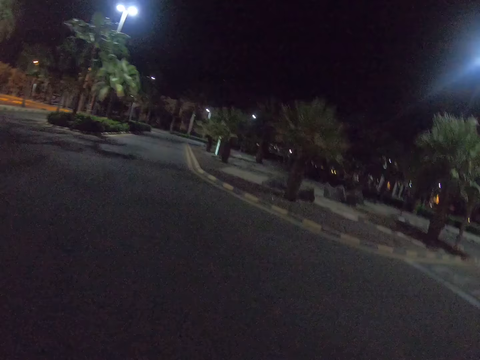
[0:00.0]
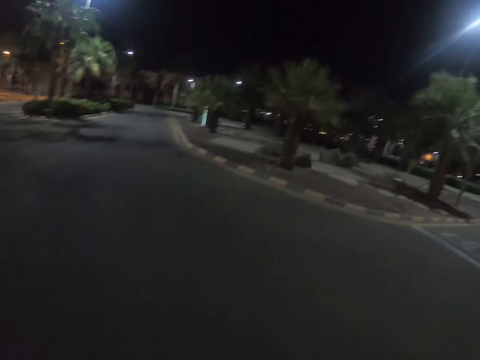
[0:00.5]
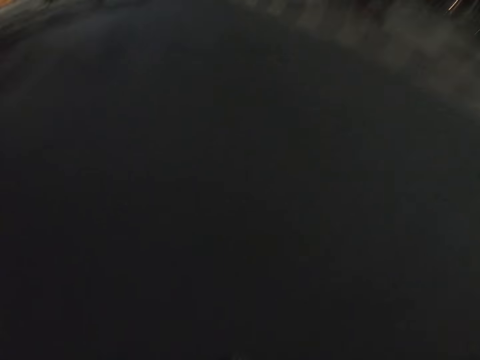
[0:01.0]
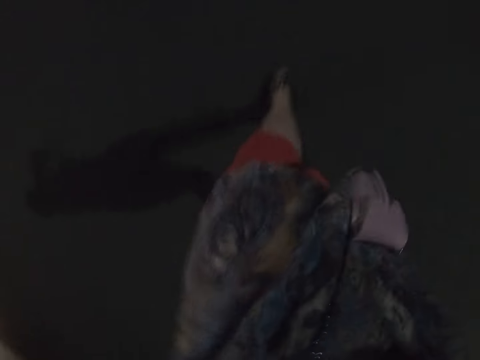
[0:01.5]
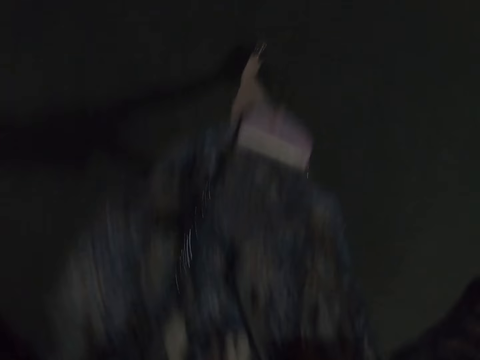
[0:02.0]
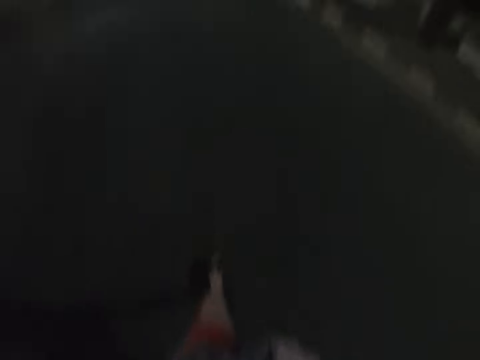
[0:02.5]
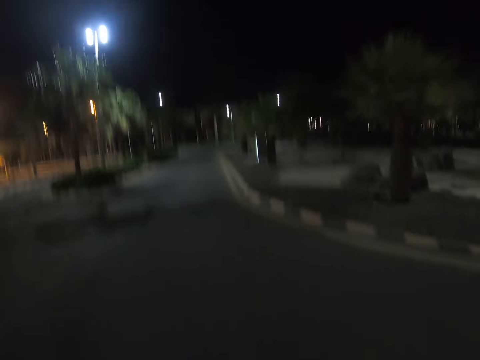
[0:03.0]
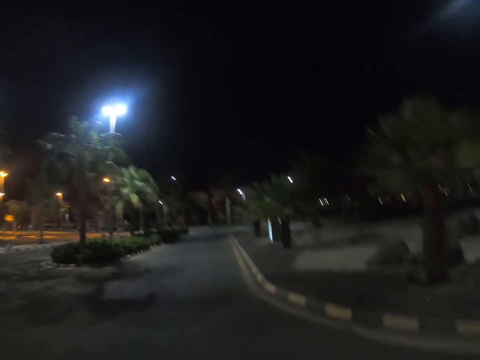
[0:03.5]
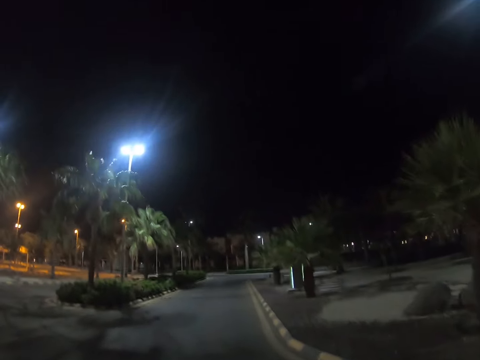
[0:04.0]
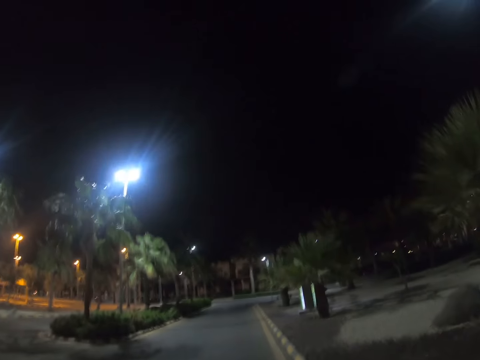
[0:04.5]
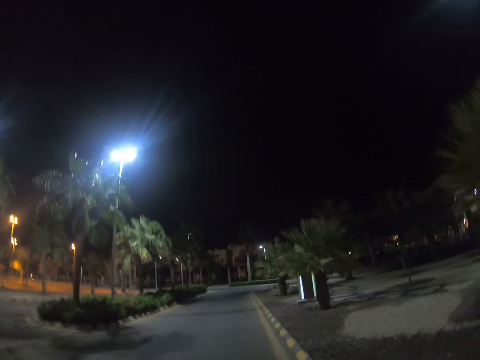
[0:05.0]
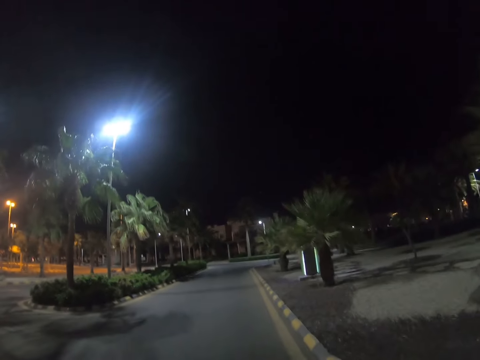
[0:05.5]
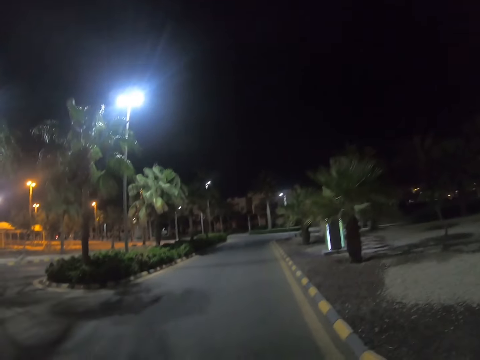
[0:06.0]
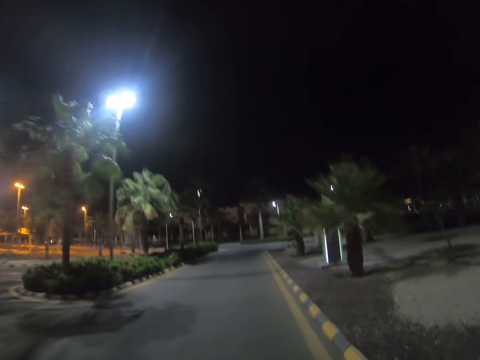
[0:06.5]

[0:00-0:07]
The camera wearer stands on the main road. They walk along the main road.

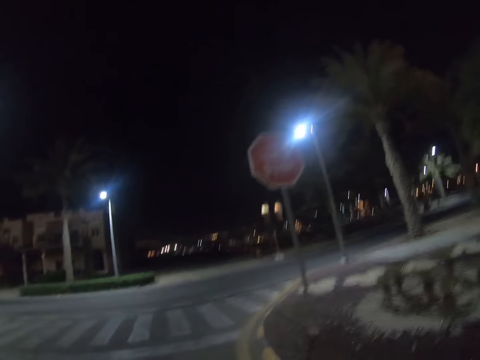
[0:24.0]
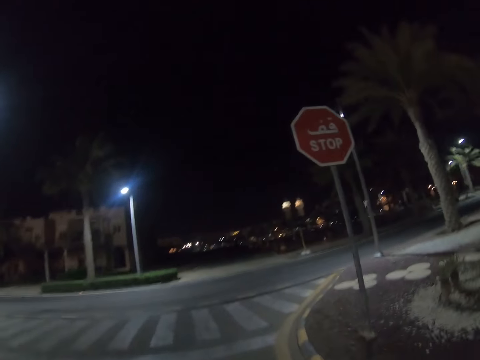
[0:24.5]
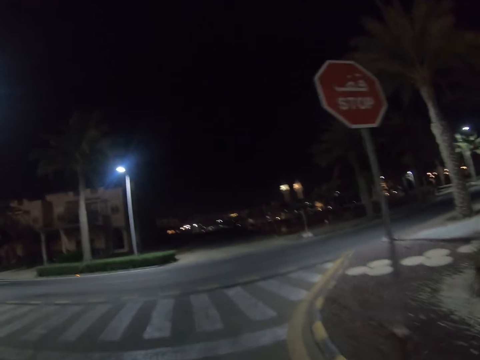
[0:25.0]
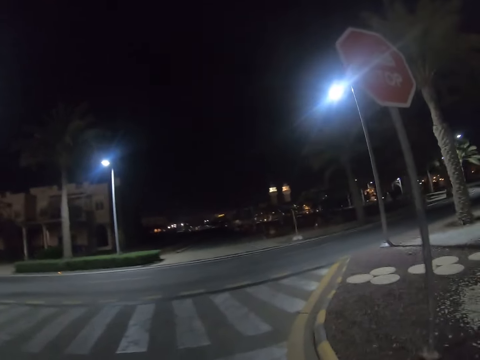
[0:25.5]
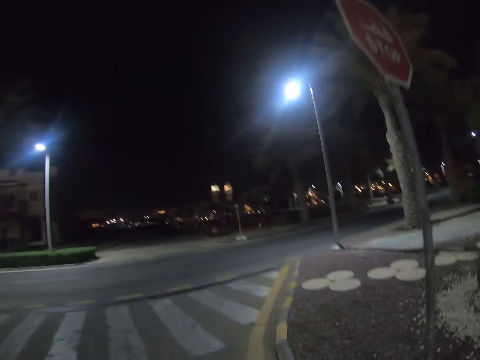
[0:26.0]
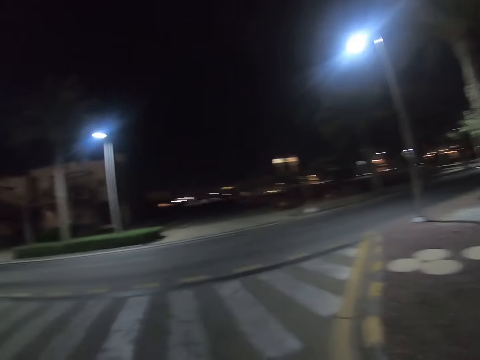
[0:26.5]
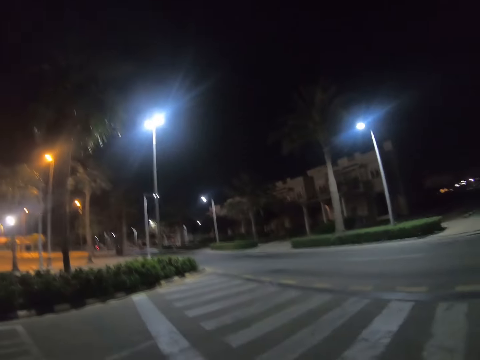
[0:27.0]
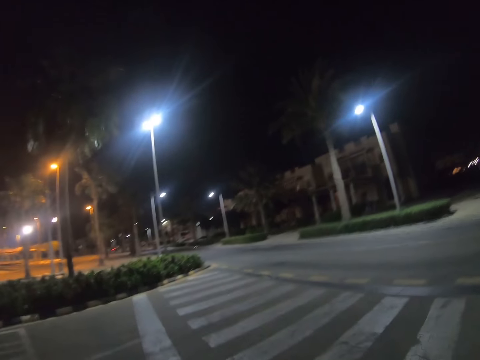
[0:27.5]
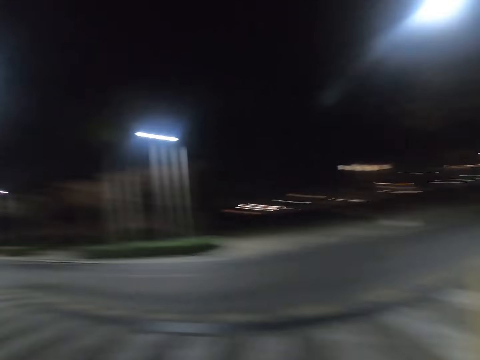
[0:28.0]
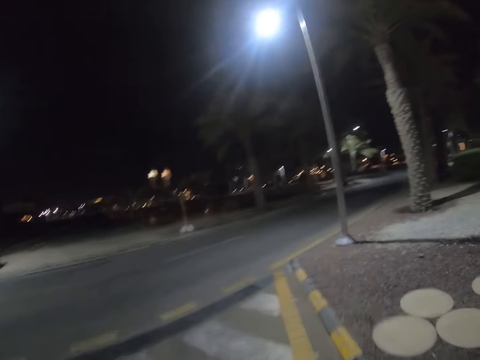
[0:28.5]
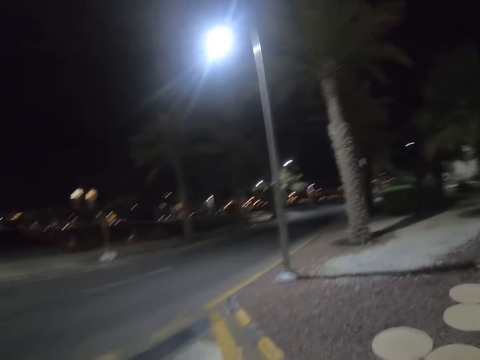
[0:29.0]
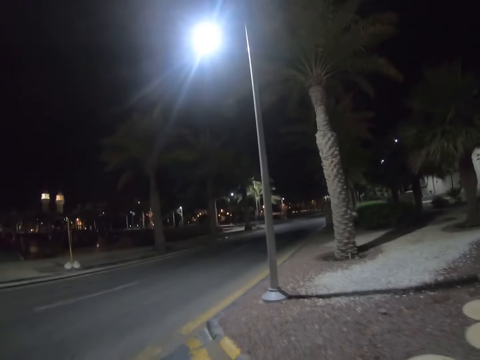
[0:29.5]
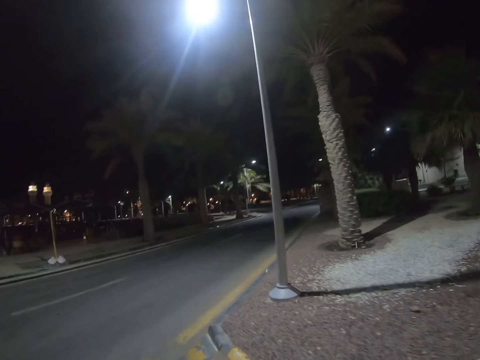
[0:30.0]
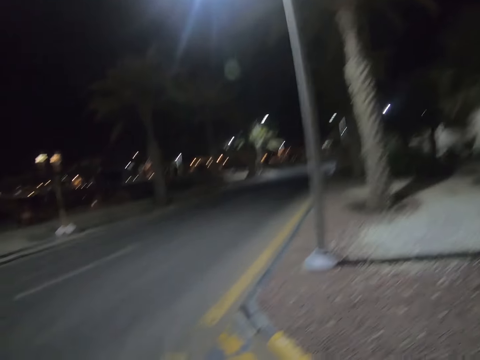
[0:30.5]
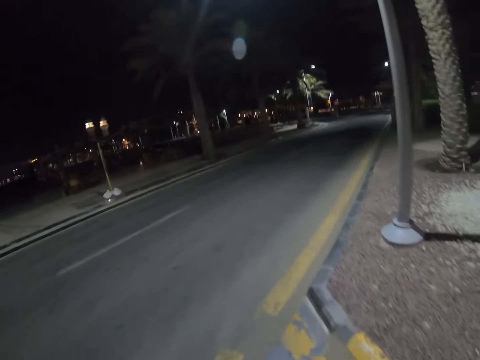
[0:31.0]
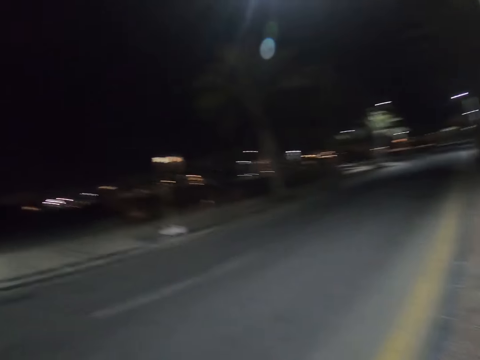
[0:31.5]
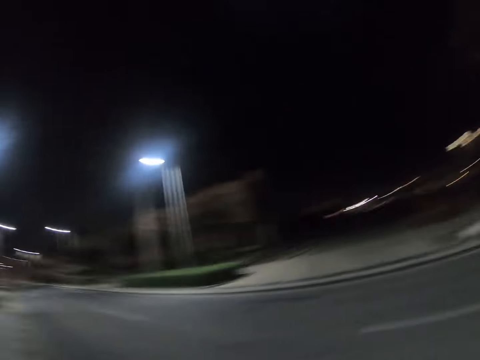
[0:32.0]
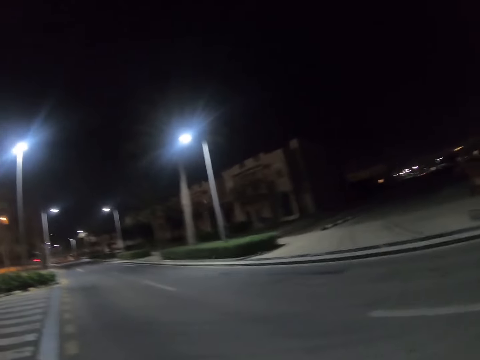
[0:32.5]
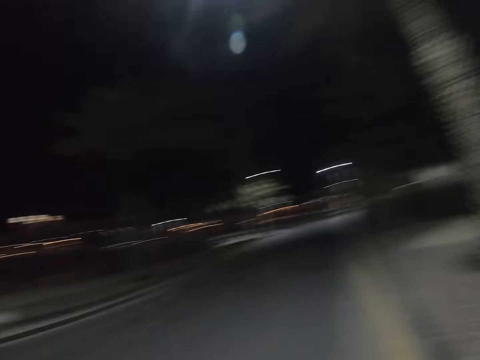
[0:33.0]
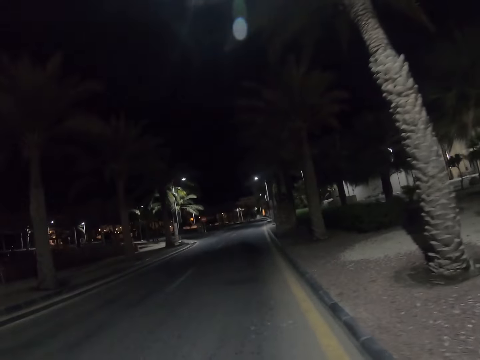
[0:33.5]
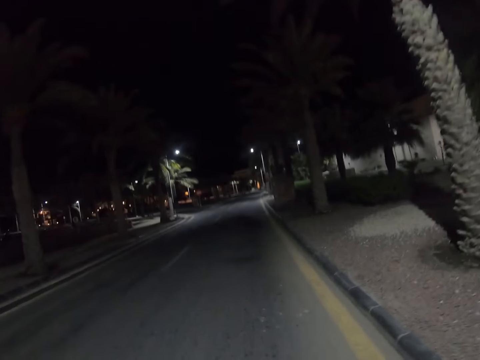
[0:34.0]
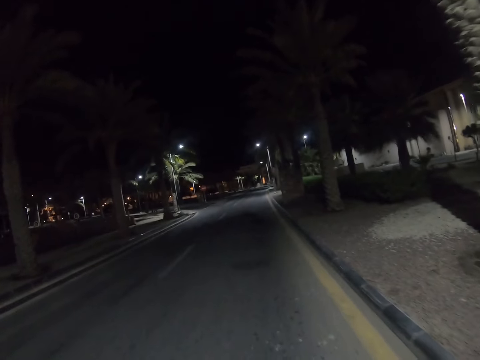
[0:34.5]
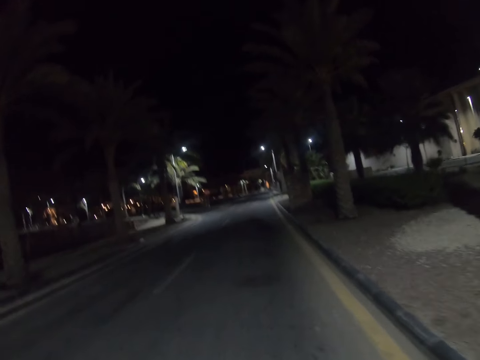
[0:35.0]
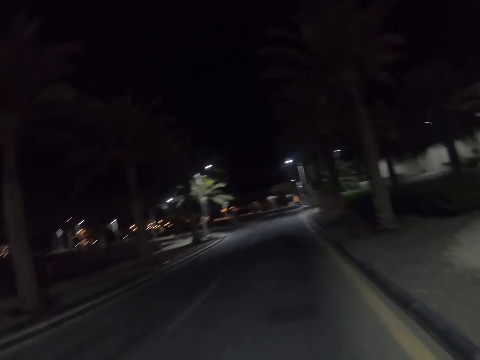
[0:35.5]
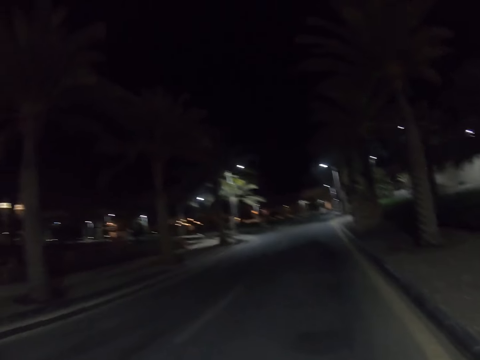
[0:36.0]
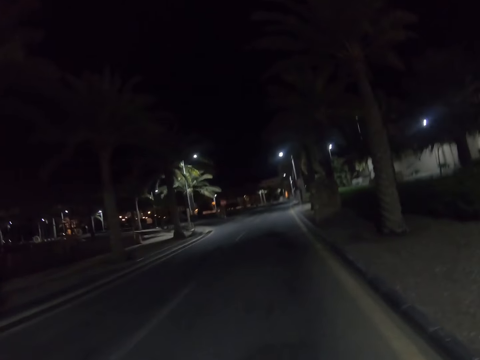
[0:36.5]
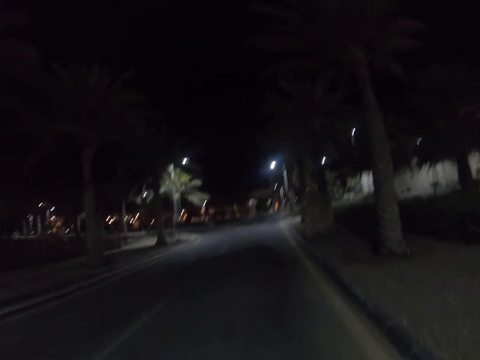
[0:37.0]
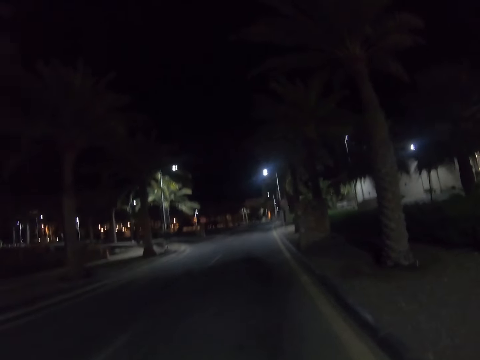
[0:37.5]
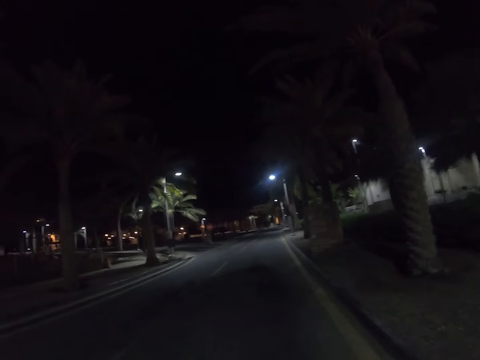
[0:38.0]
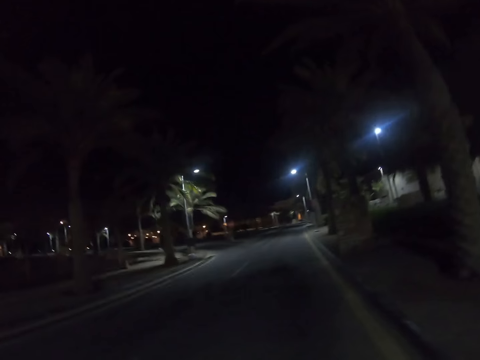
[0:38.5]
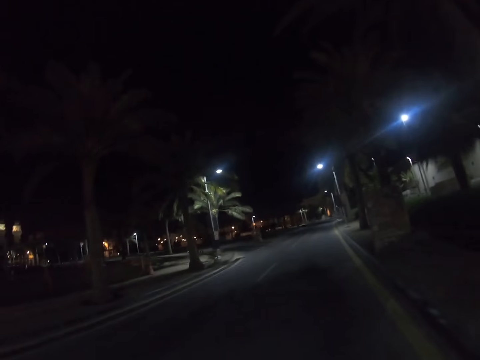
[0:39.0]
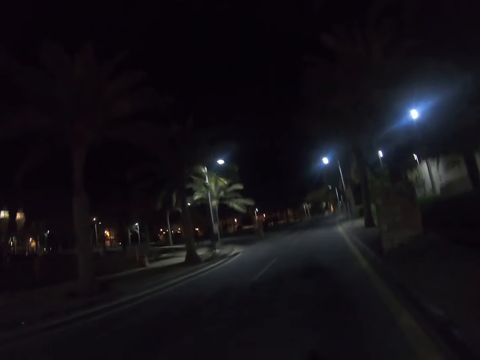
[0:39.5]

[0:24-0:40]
The camera wearer continues walking along the main road. They look at both sides of the main road, turn to the right side of the main road, and continue walking along the main road. They look to the side of the main road and continue walking along the main road.

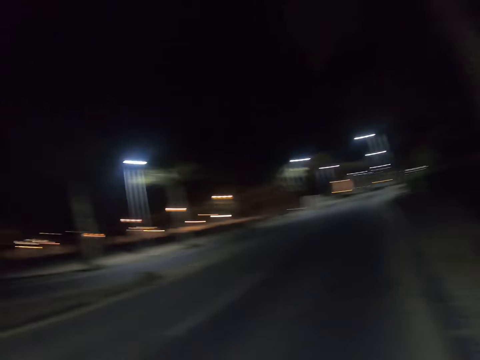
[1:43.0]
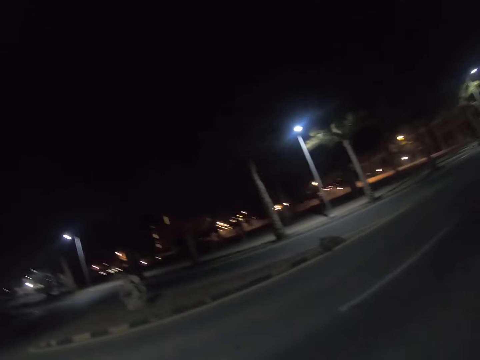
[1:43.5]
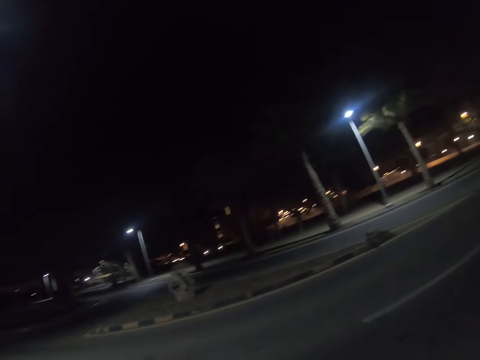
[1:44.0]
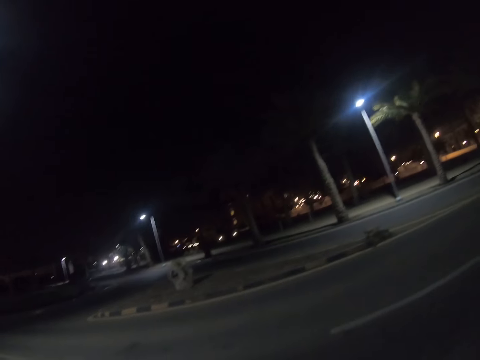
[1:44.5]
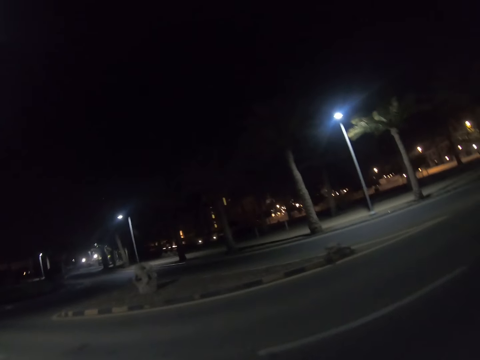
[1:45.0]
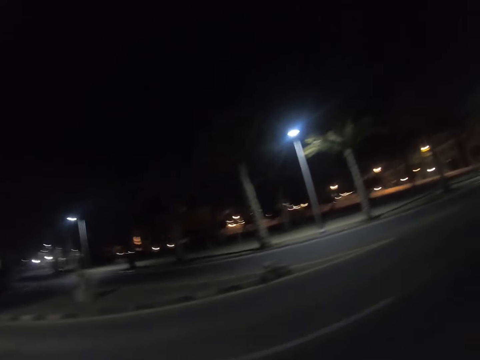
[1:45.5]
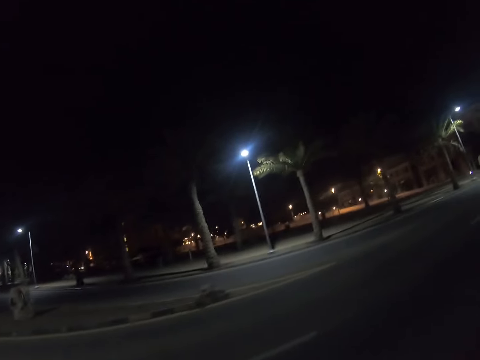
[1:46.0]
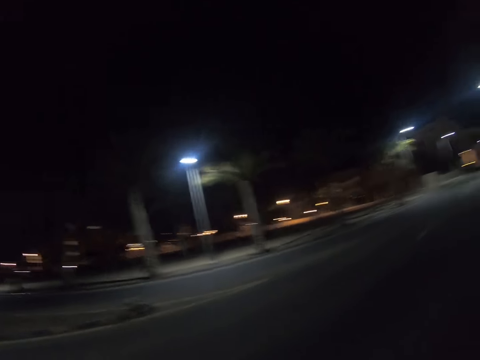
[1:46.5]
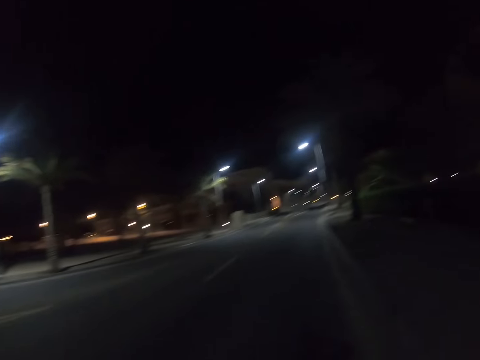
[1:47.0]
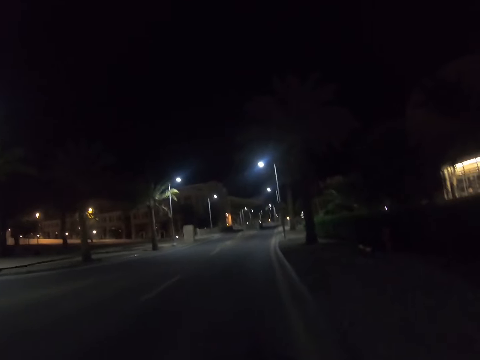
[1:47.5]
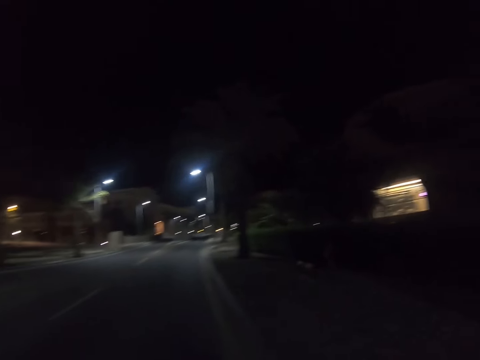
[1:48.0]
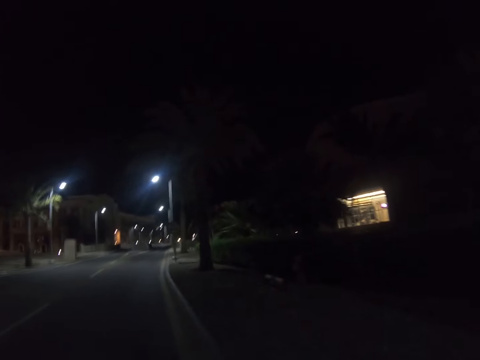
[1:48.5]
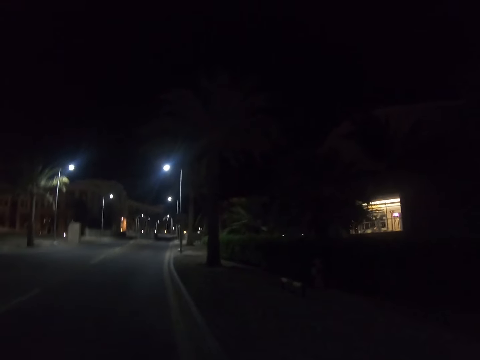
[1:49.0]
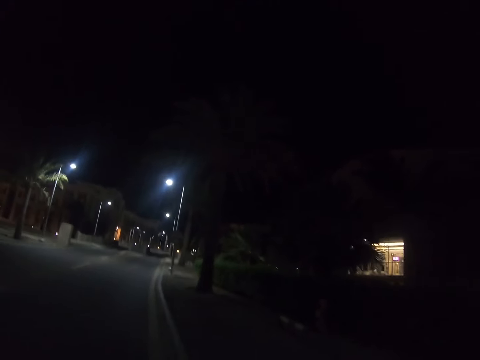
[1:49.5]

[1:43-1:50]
The camera wearer looks to the side of the main road. They continue walking along the main road.
